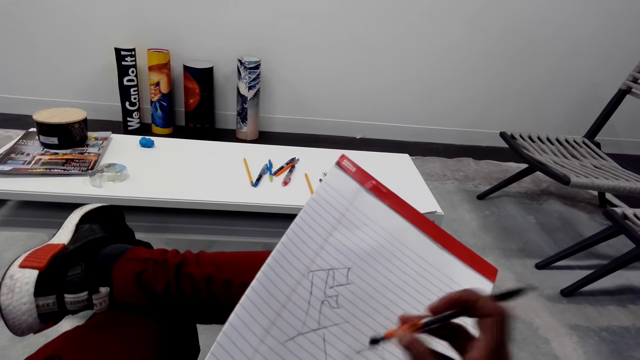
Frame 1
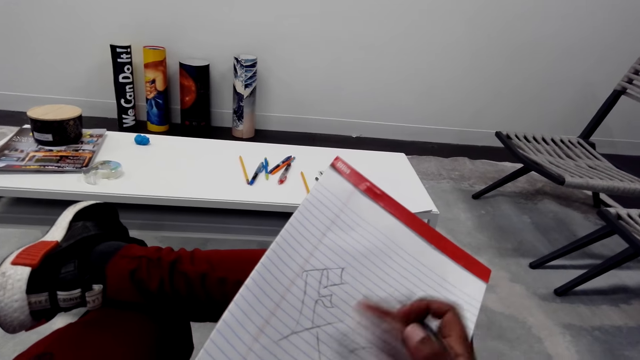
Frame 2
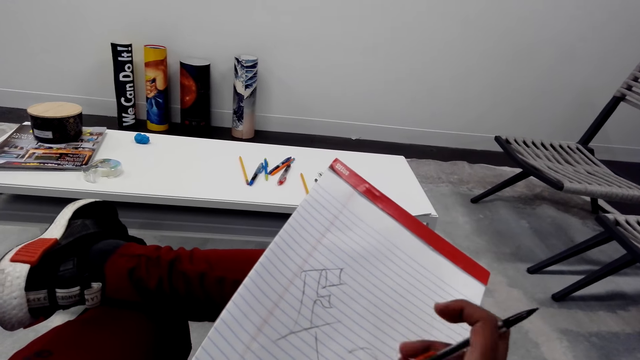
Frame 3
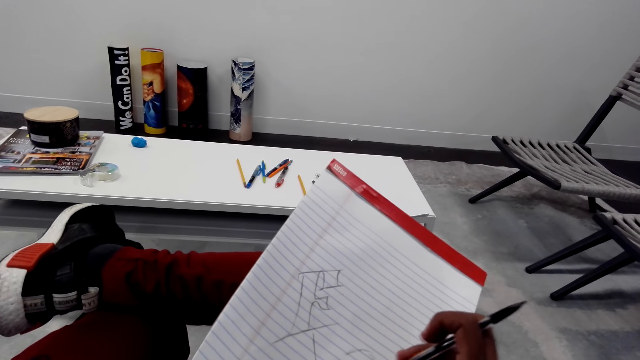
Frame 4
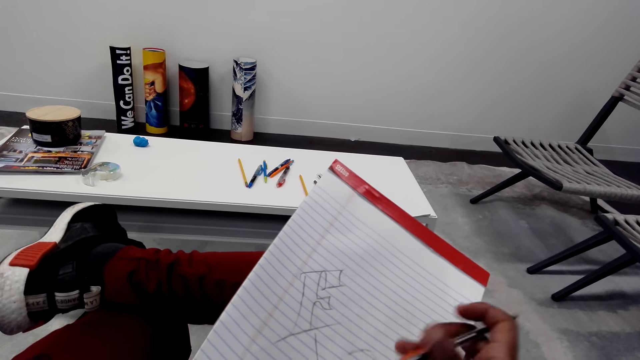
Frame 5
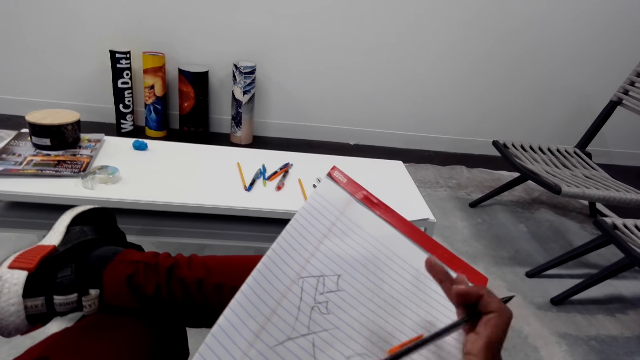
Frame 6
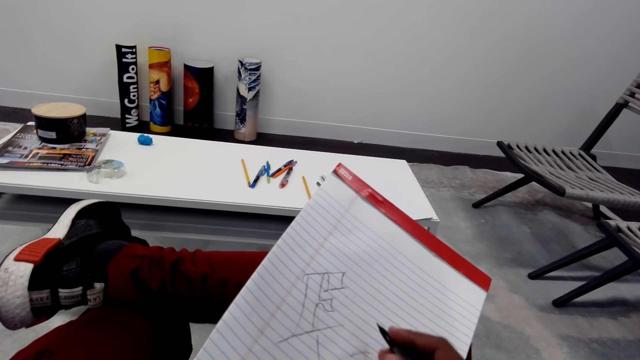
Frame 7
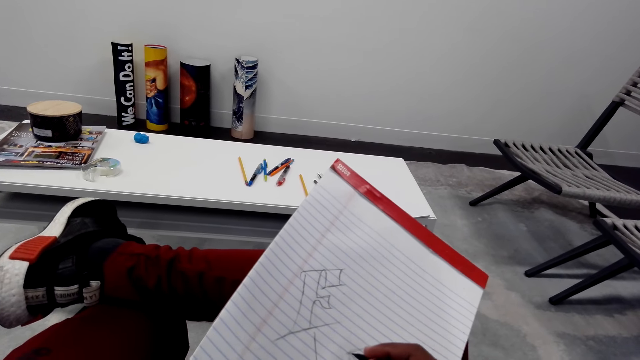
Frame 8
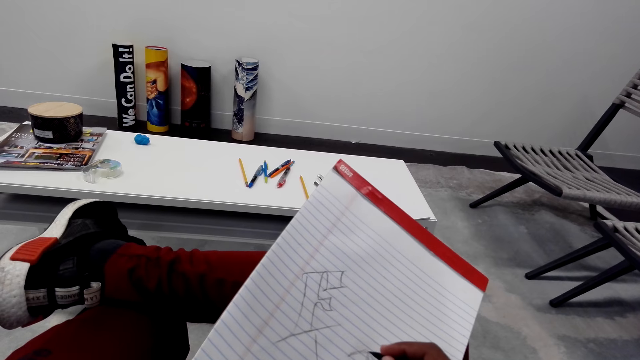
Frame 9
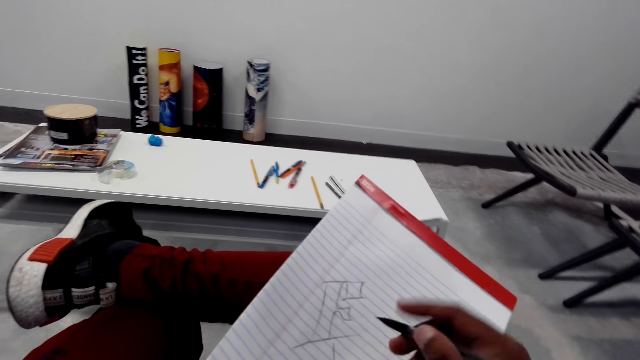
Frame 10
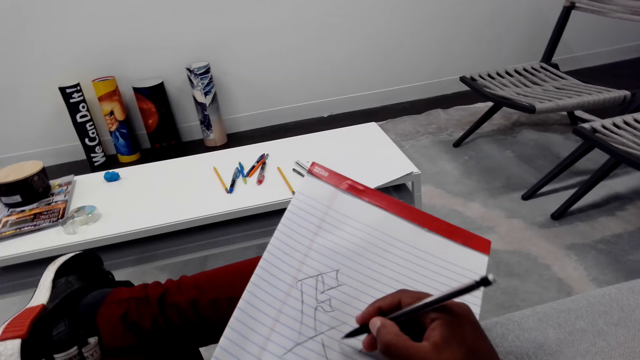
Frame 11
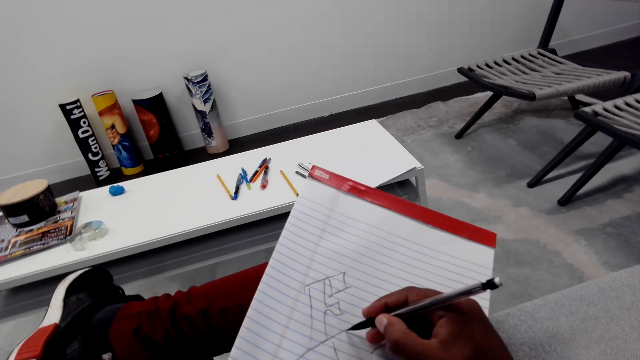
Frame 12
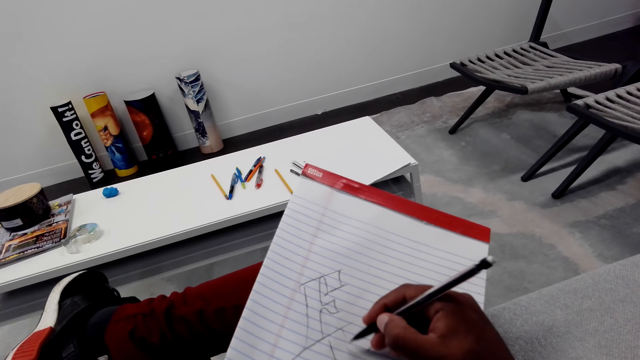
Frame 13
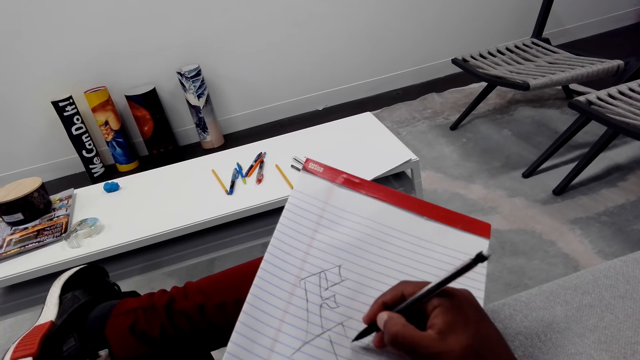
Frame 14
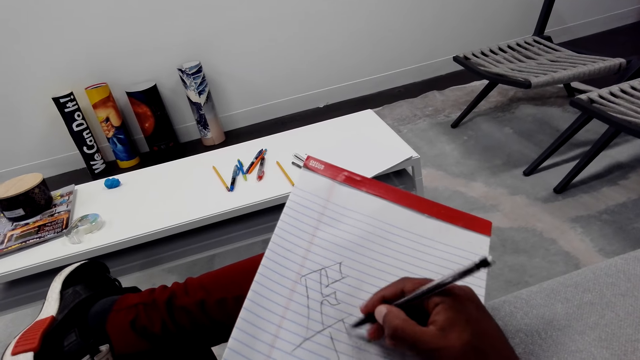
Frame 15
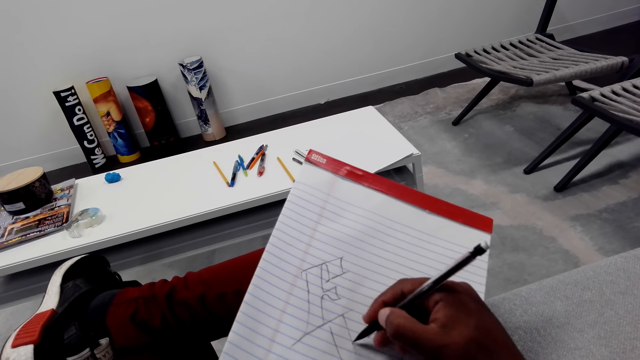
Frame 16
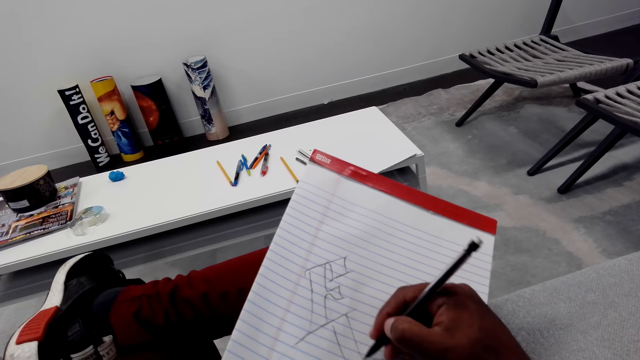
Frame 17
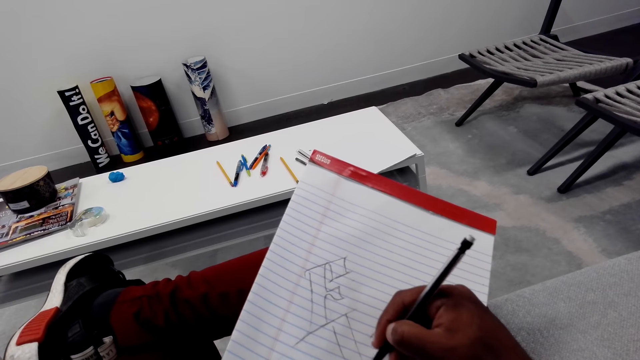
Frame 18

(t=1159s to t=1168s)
The camera wearer wipes the book with their hand. They rub the drawing. They wipe the book with their hand. They draw on the book.

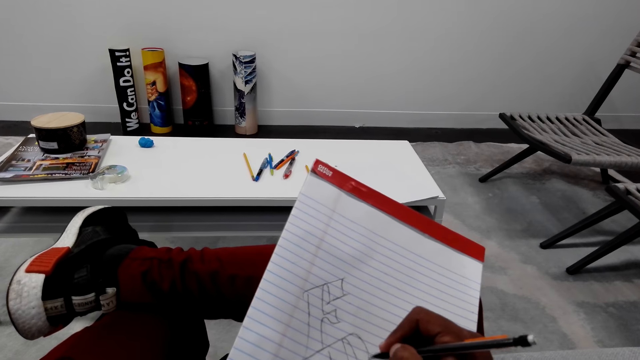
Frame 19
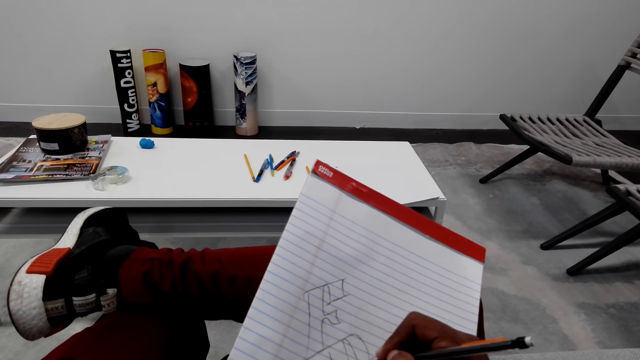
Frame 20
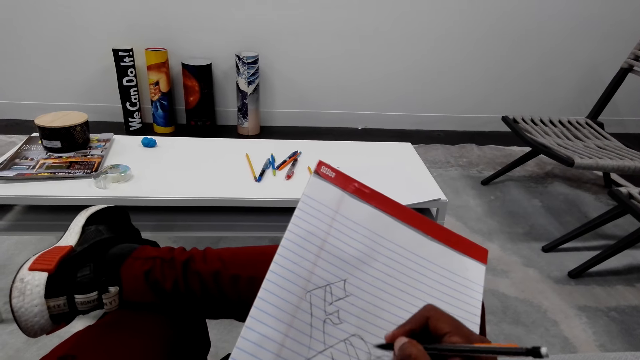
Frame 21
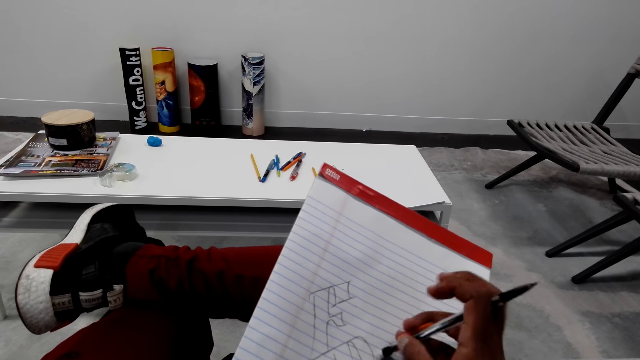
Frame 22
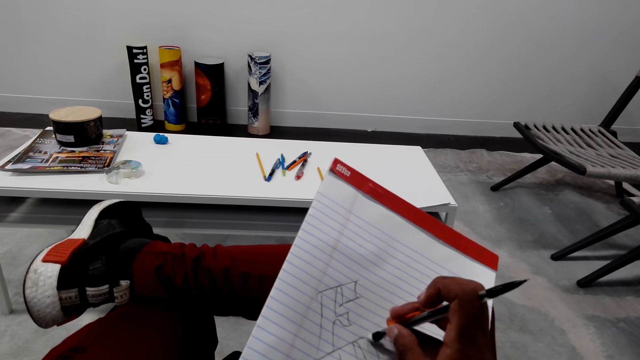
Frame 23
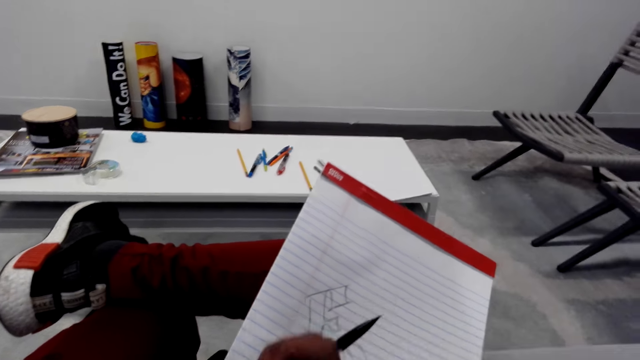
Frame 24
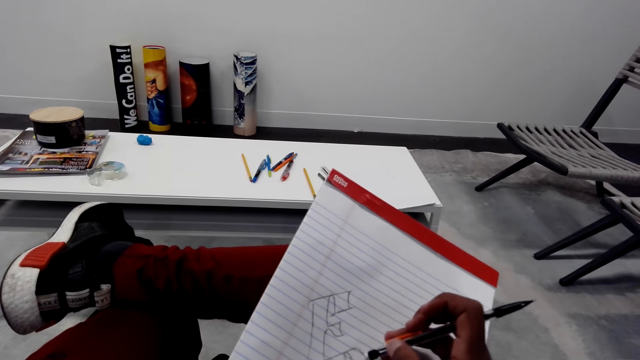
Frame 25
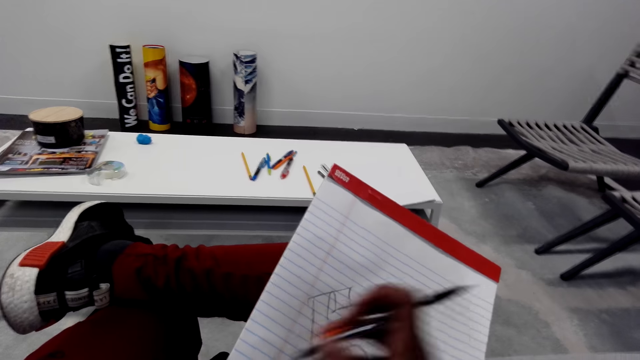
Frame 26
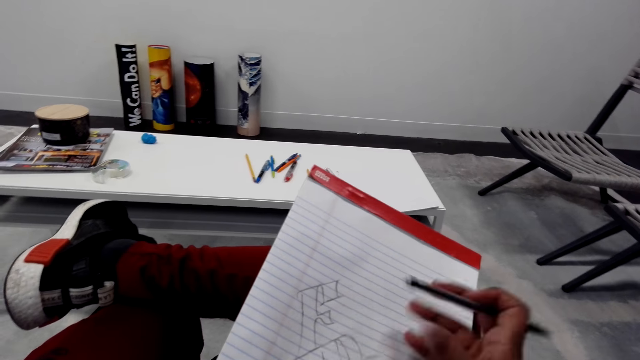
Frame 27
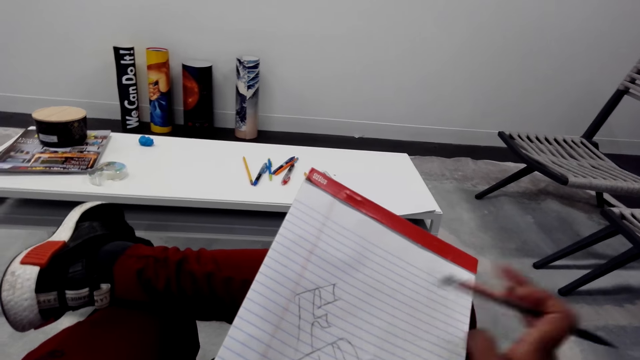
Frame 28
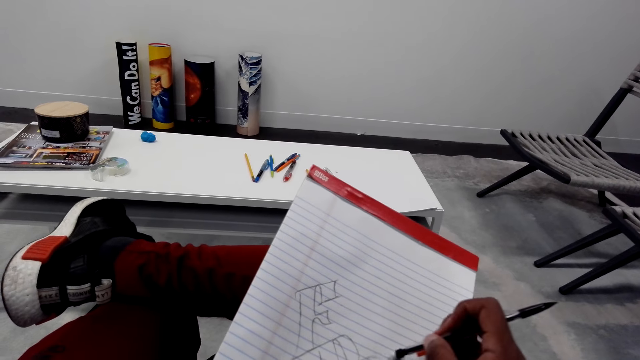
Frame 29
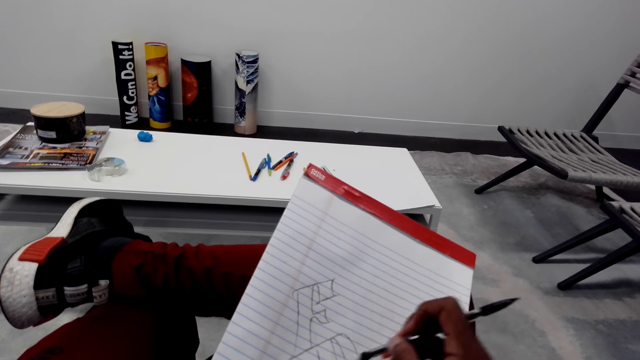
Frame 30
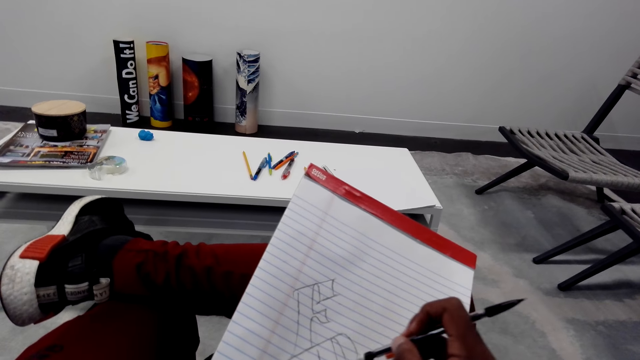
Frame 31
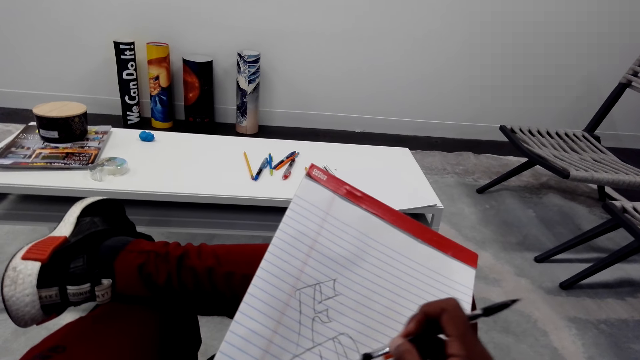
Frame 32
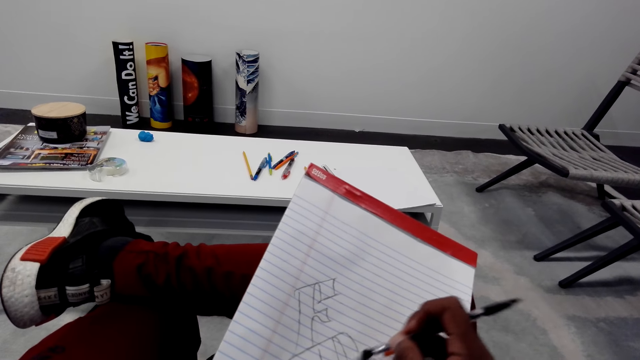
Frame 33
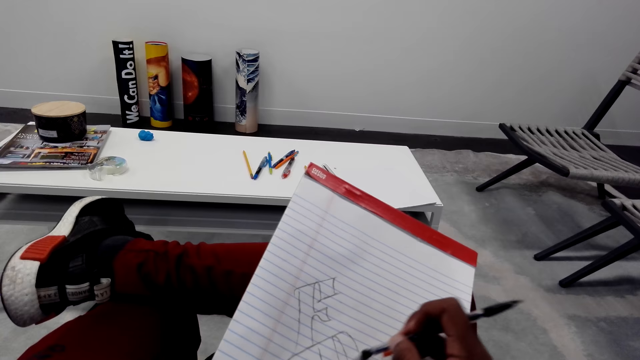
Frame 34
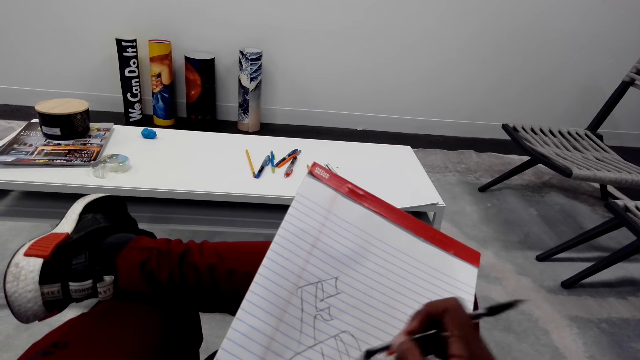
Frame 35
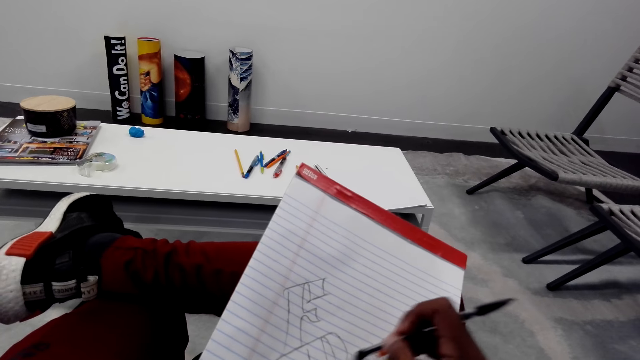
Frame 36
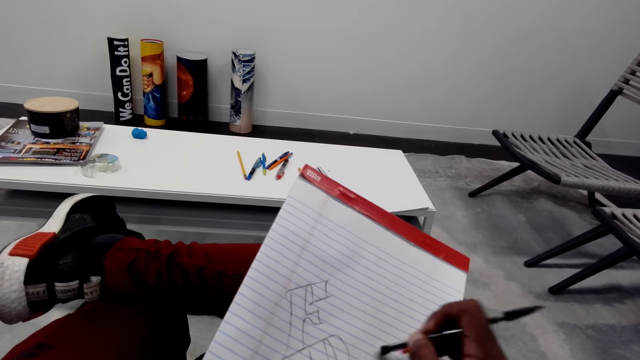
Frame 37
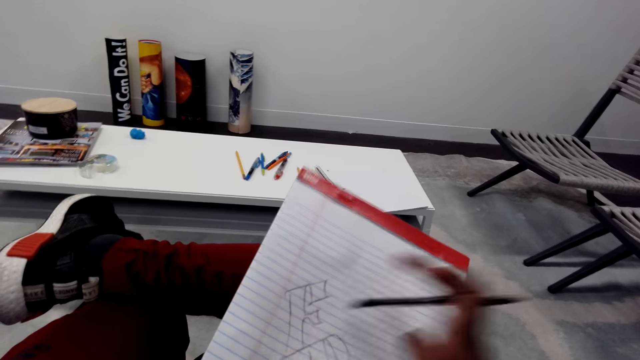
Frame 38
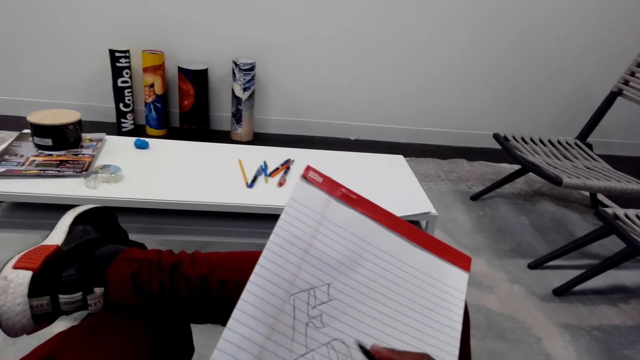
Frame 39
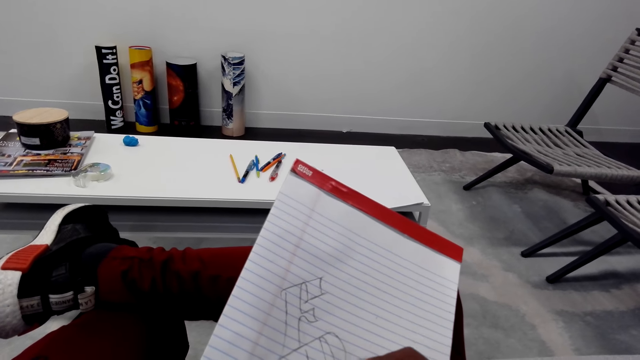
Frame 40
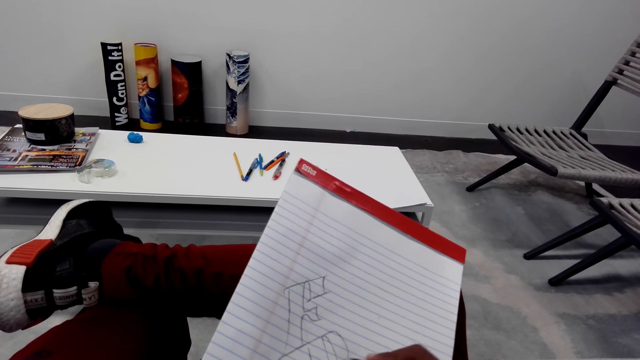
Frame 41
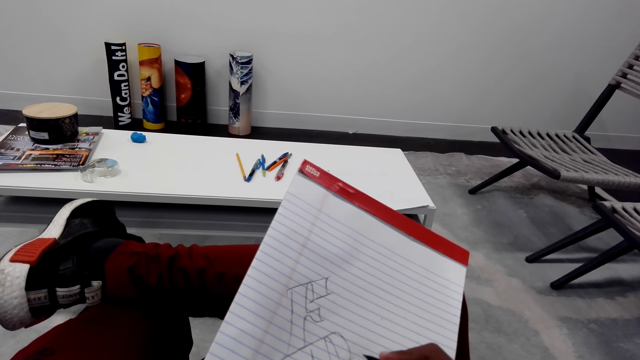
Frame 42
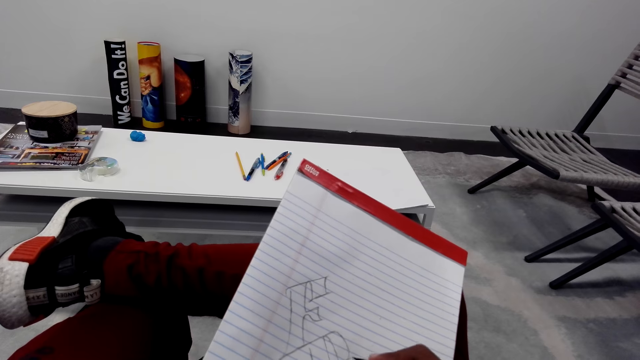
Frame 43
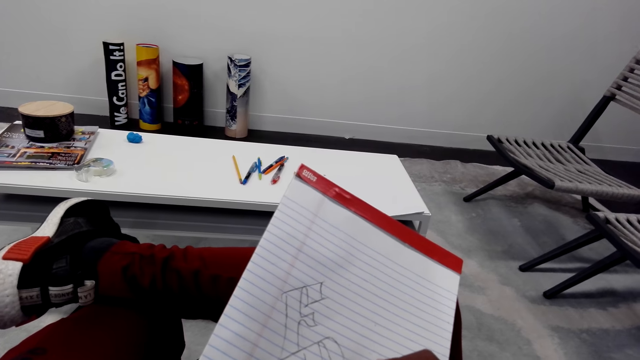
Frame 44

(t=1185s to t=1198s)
The camera wearer rubs the drawing. They wipe the book with their hand. They rub the drawing. They wipe the book with their hand. They draw on the book.
